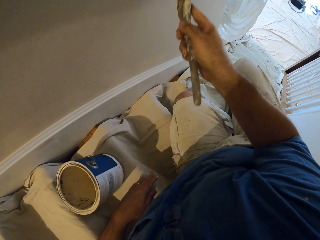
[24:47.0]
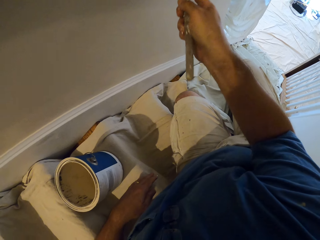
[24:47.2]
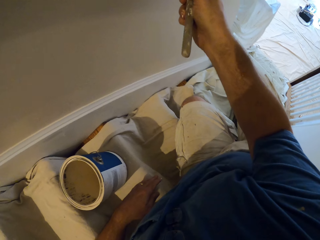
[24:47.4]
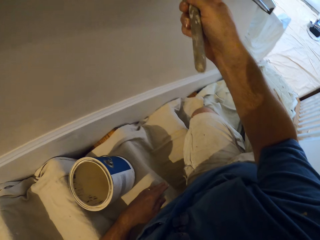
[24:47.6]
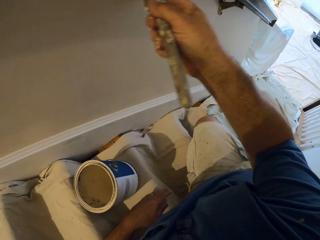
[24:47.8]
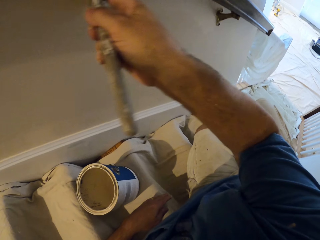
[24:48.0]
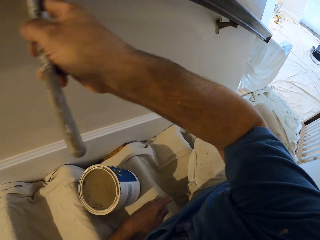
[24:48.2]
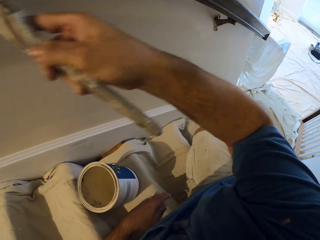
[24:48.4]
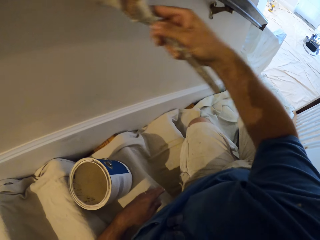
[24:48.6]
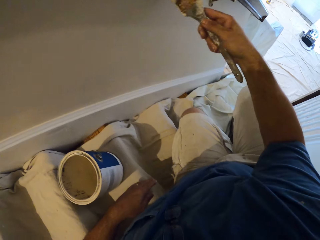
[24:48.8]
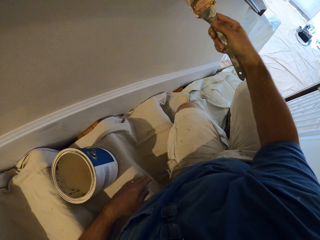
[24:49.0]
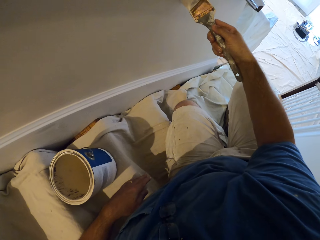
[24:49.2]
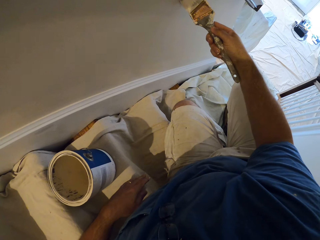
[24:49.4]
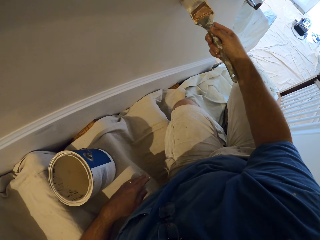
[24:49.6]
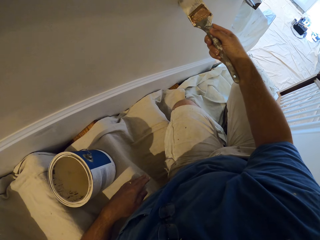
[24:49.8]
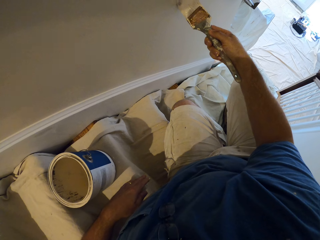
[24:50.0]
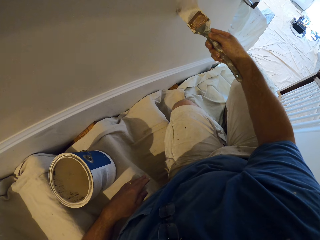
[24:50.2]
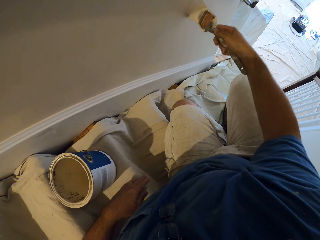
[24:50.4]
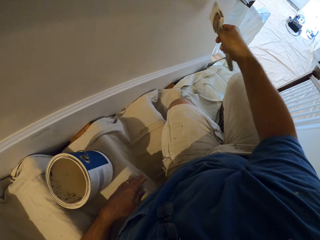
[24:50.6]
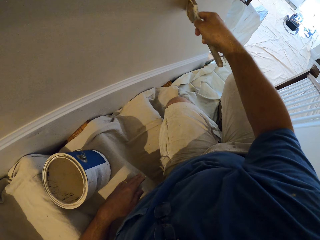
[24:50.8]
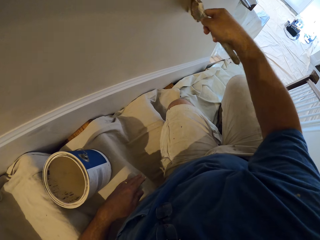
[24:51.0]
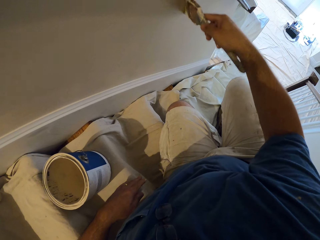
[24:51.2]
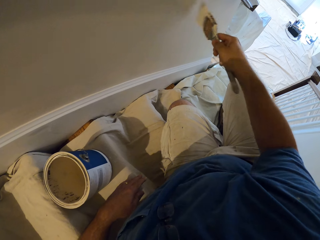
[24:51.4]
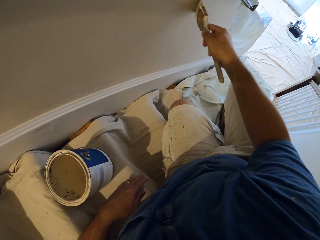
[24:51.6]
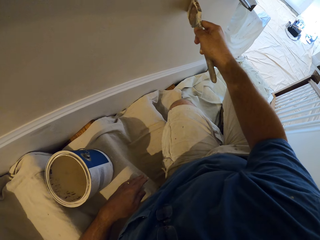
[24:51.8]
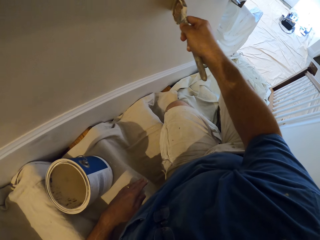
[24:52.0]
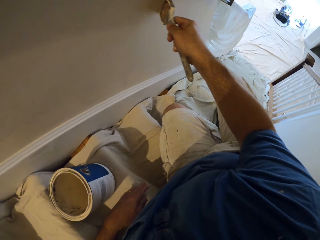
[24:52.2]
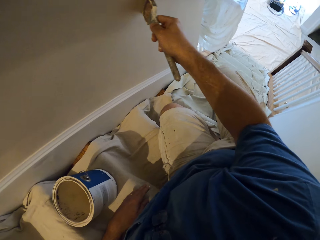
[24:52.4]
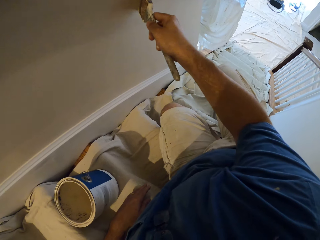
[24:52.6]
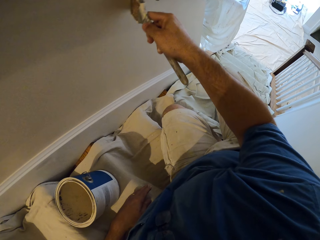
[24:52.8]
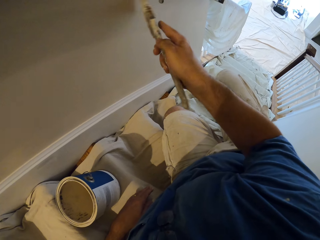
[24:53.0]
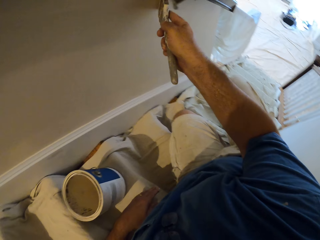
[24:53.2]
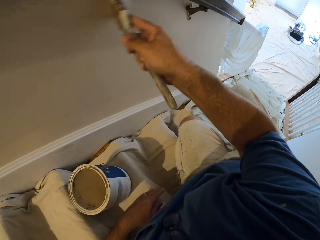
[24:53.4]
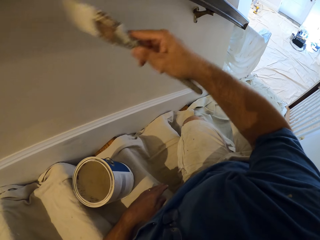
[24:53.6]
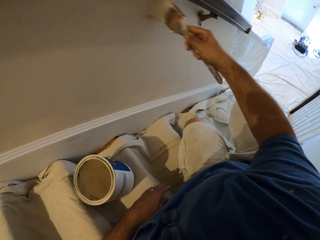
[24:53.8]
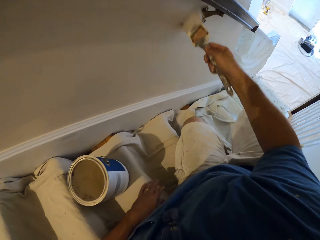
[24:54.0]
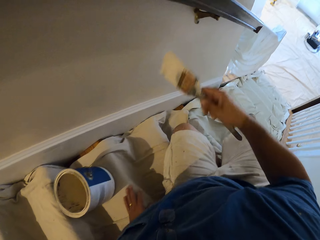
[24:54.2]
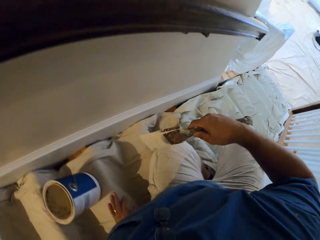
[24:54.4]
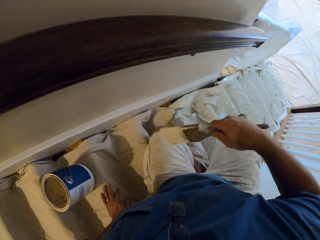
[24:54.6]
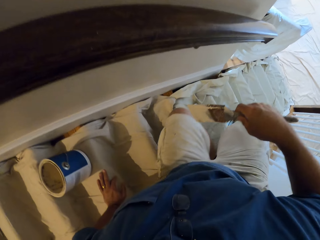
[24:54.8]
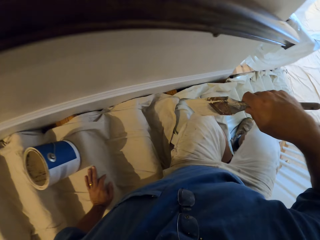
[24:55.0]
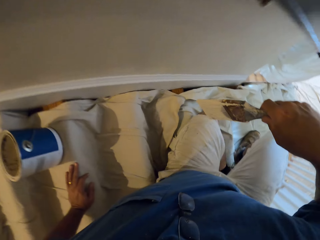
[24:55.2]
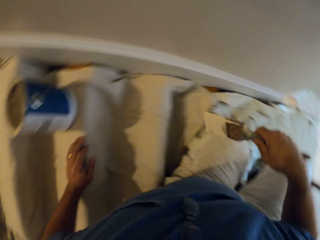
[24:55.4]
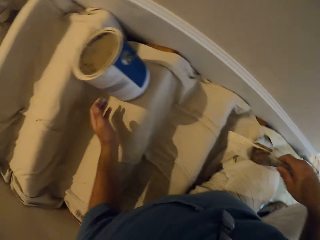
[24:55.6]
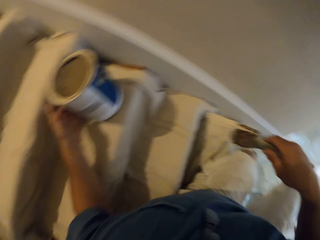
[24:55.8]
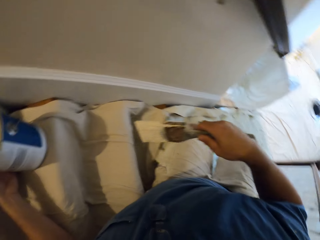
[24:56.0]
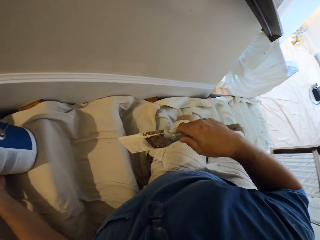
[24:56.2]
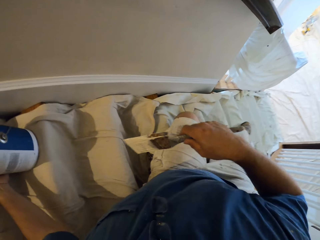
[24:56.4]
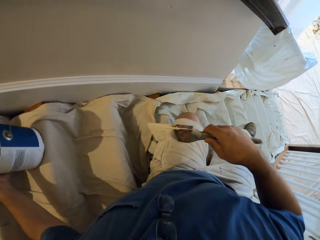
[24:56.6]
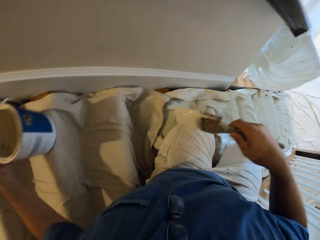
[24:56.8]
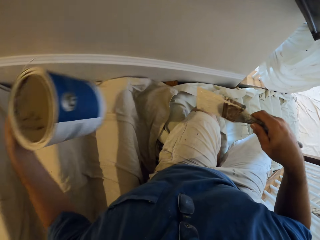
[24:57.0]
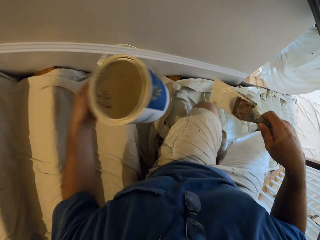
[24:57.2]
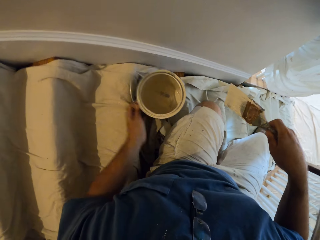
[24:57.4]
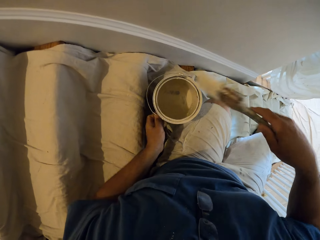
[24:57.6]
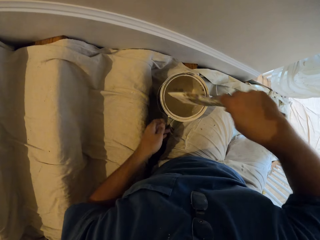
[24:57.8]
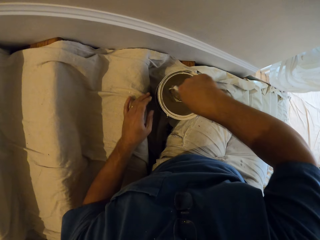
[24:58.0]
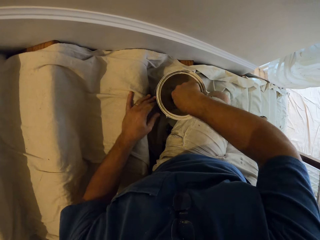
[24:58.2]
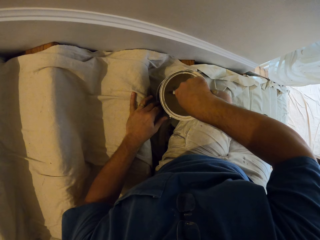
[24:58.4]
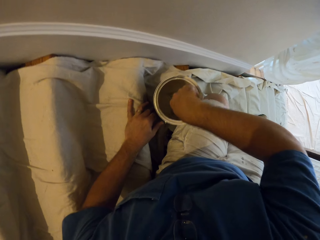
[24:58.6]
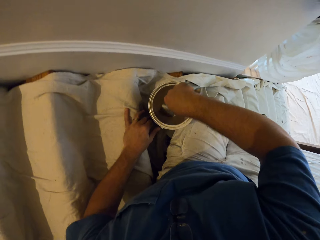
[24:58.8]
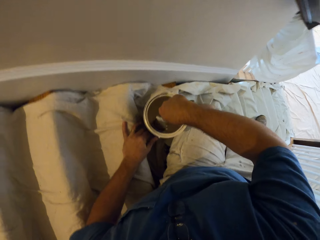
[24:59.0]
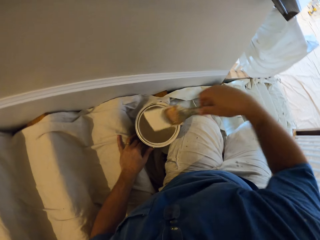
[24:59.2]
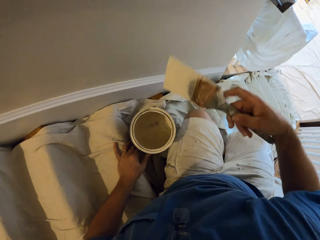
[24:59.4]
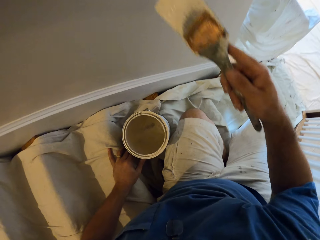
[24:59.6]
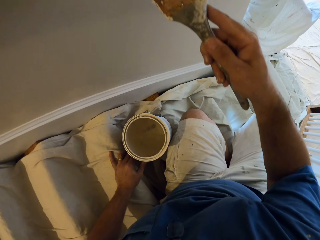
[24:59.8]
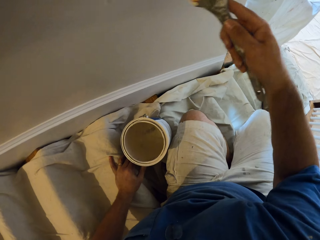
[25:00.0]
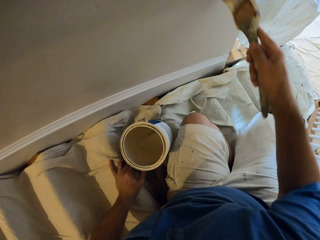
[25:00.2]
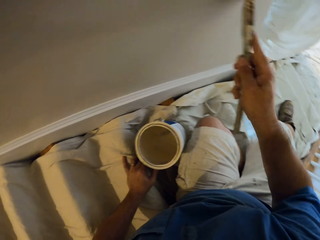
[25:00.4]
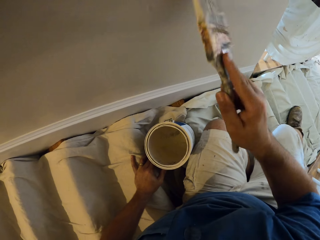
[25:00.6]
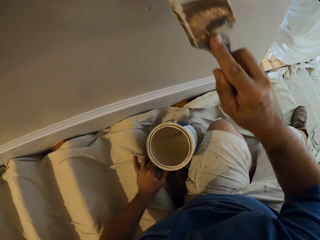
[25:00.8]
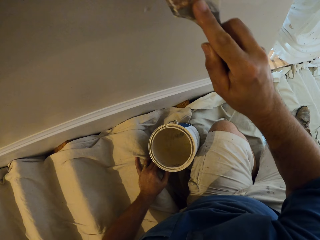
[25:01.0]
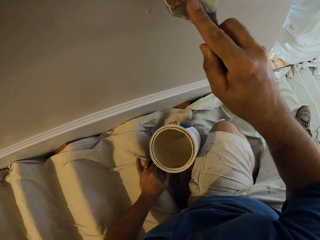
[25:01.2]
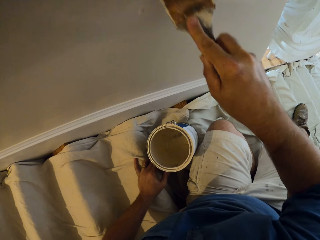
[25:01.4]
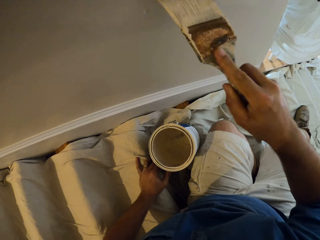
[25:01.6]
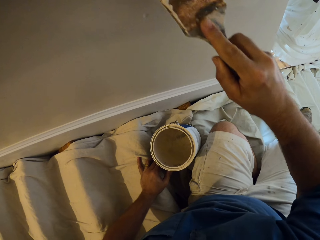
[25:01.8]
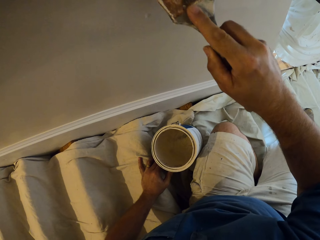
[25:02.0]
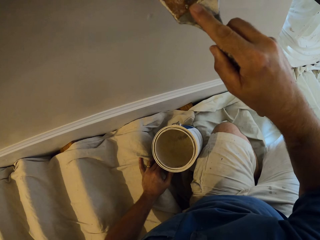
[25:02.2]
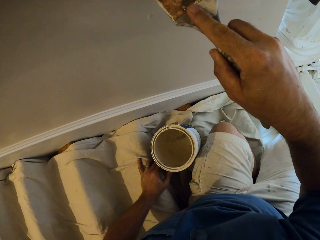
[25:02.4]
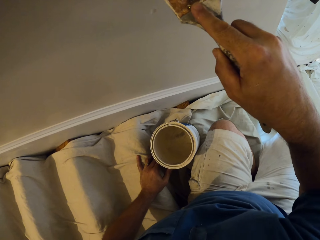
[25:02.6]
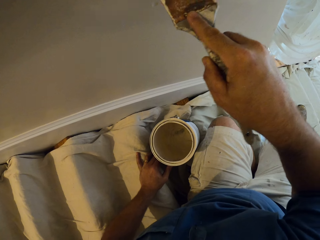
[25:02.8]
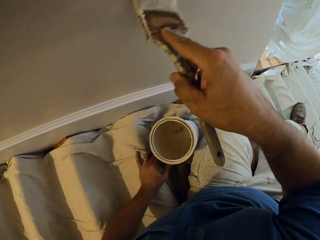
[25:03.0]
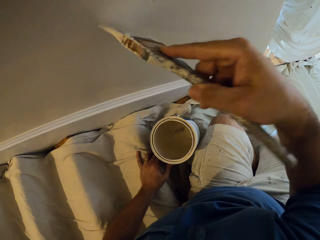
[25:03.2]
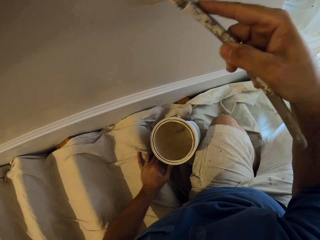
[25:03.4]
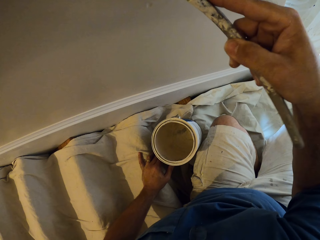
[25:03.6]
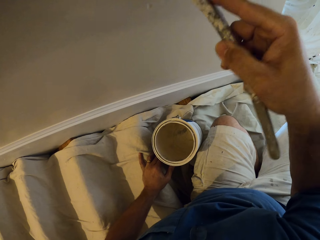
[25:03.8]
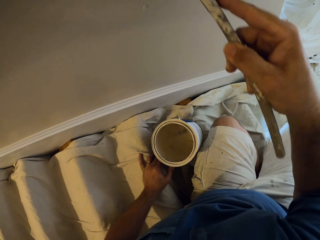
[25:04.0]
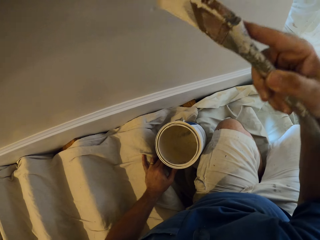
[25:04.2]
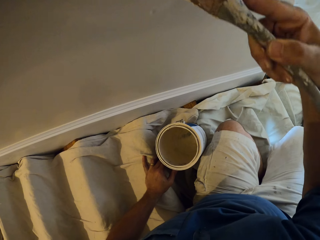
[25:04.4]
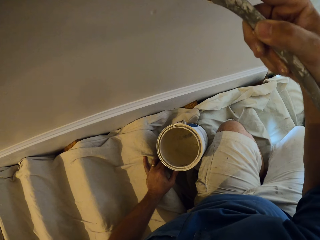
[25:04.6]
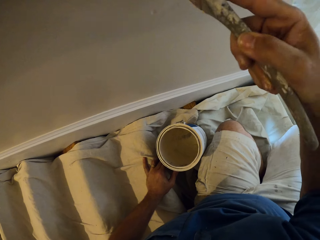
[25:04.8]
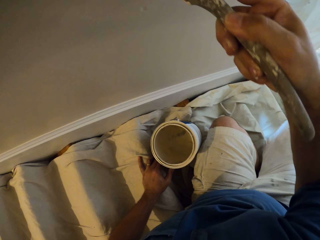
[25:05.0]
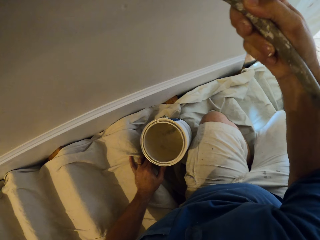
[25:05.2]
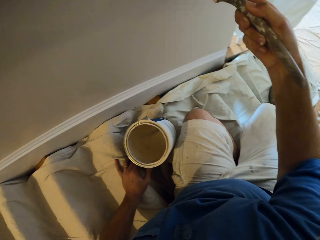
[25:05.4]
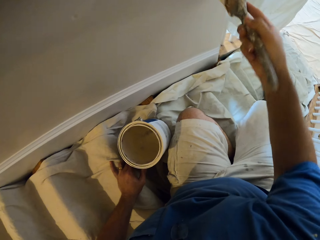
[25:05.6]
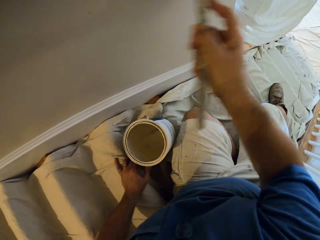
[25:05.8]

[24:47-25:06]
The camera wearer moves down the staircase. They hold the container or paint can. They carry the paint can. They lift the container. They put down the container on the staircase. They dip the paint brush inside the container. They shake the paint brush. They paint the wall.

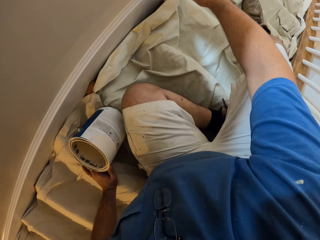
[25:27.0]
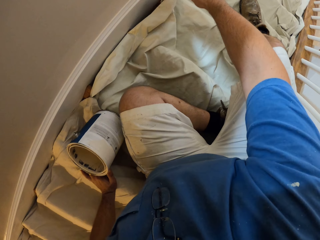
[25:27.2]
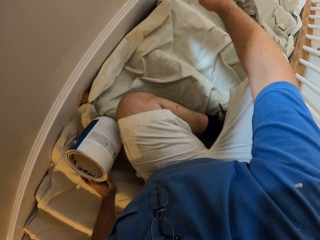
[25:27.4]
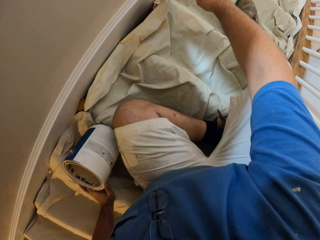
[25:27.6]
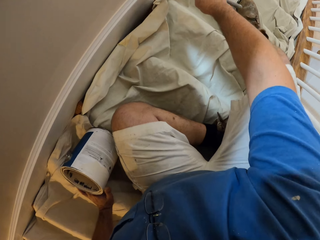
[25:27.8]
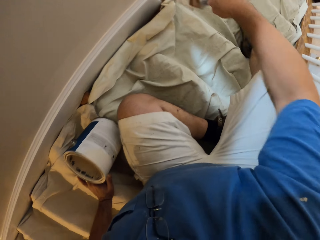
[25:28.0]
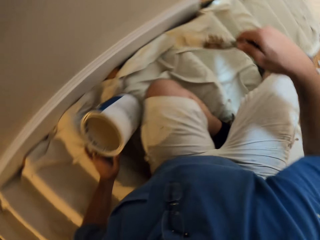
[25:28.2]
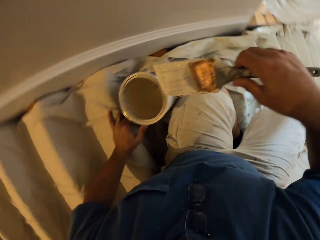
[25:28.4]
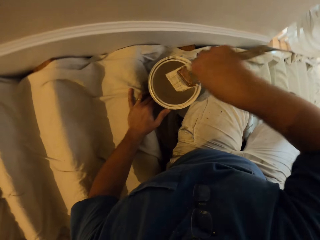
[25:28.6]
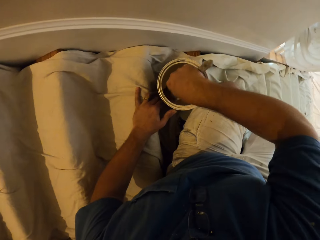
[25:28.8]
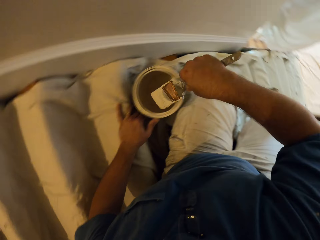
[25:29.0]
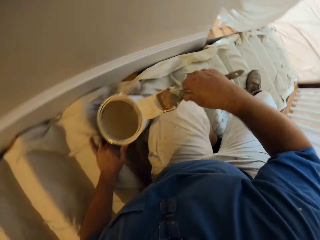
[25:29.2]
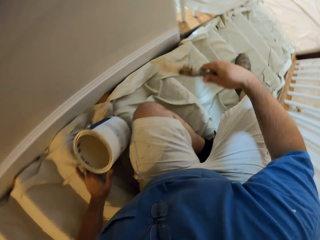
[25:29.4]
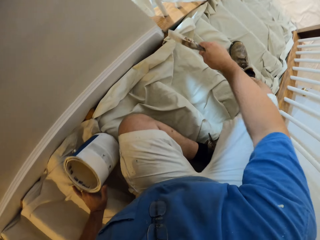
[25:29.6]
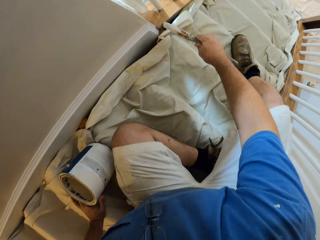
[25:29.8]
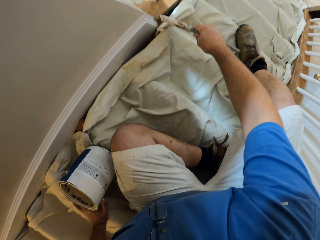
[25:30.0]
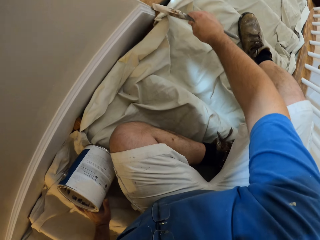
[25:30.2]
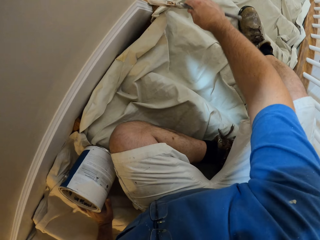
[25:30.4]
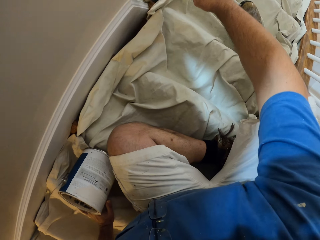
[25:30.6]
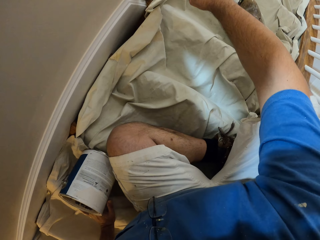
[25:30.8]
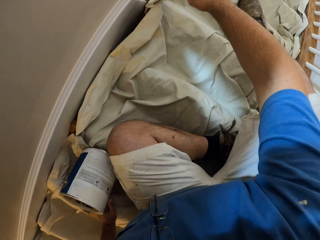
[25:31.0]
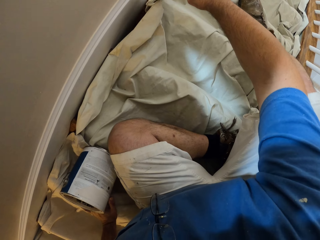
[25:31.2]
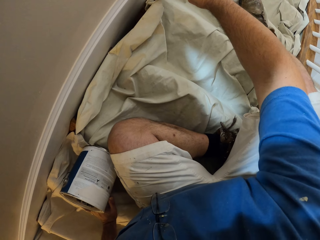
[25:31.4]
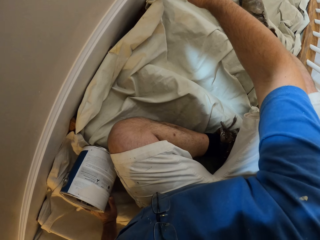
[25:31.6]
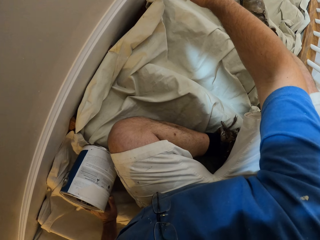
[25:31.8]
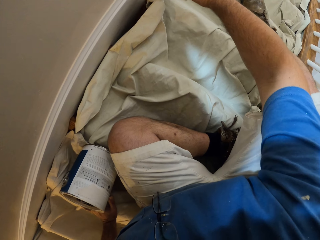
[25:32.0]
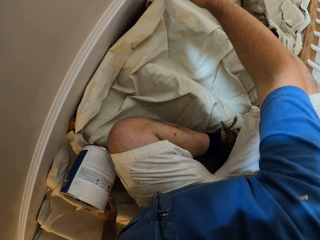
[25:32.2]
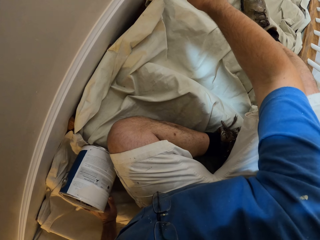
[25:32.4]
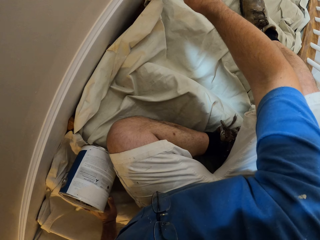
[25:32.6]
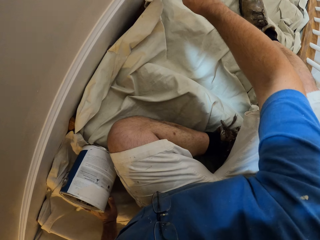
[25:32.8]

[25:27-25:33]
The camera wearer dips the paint brush inside the container. They rub the paint brush on the edges of the container. They paint the wall.
